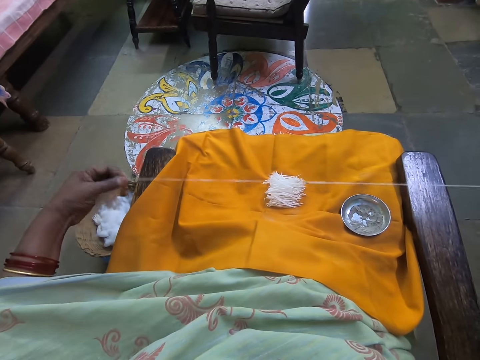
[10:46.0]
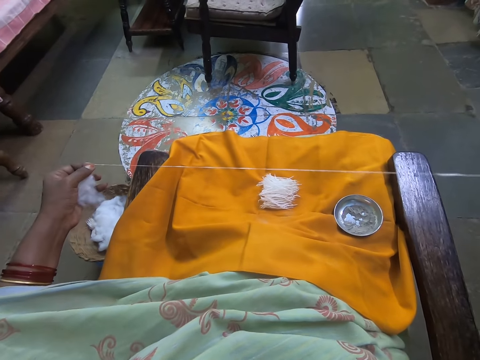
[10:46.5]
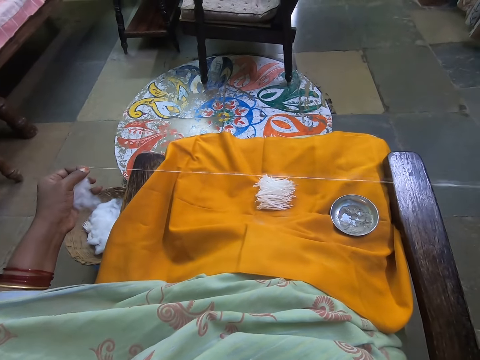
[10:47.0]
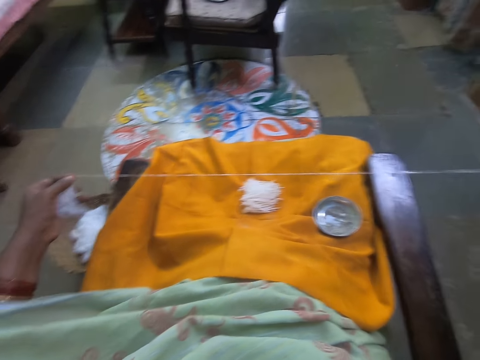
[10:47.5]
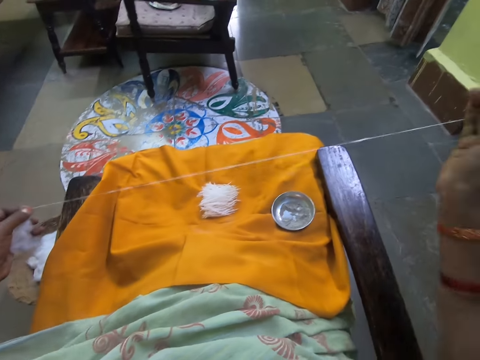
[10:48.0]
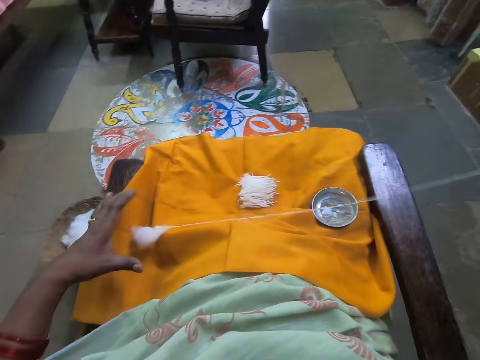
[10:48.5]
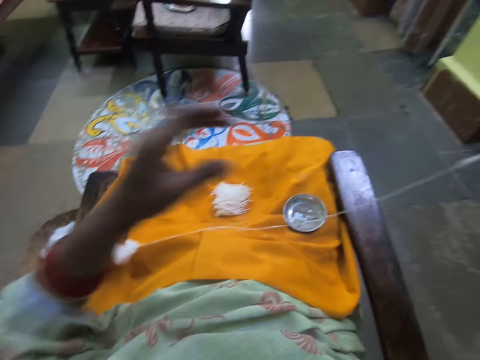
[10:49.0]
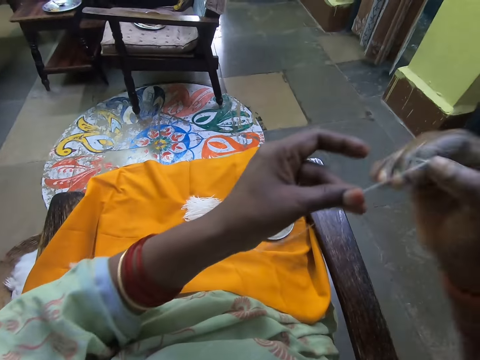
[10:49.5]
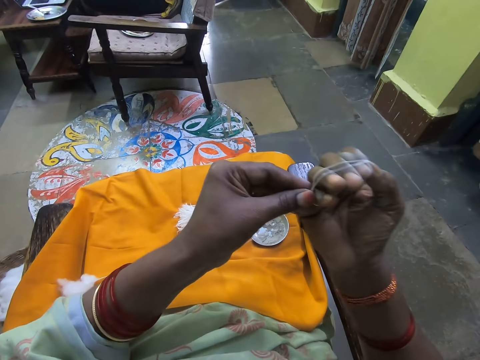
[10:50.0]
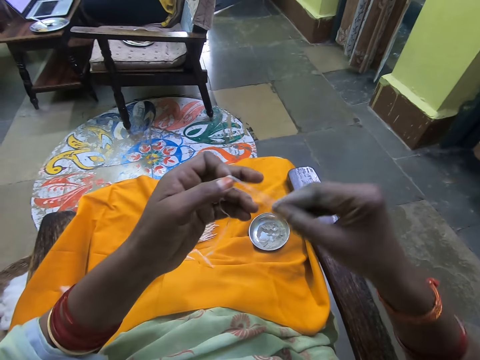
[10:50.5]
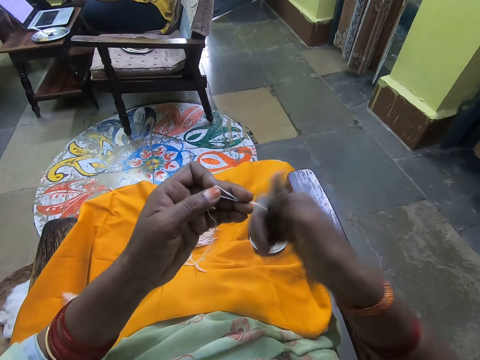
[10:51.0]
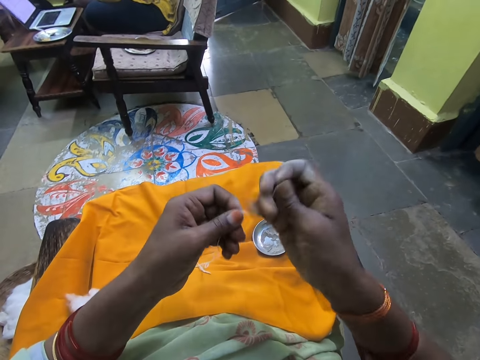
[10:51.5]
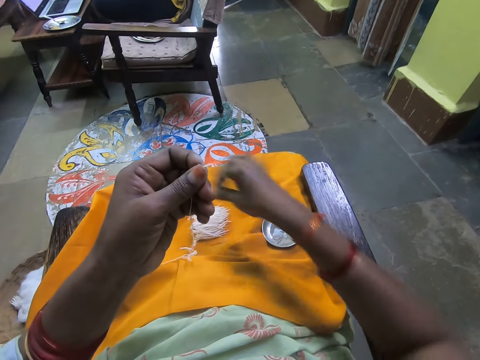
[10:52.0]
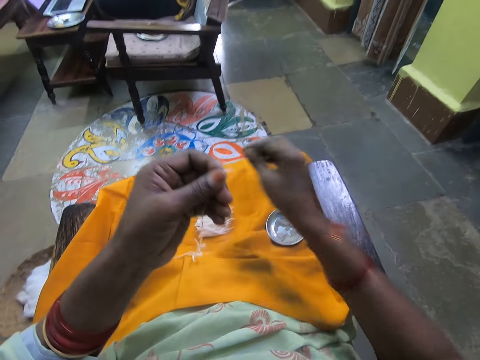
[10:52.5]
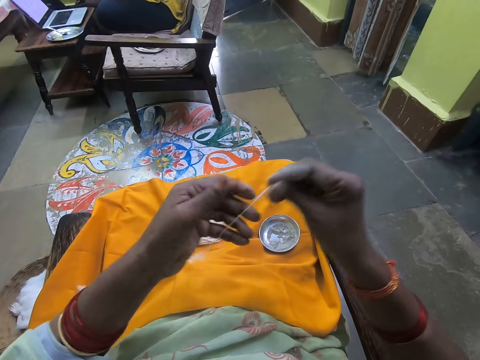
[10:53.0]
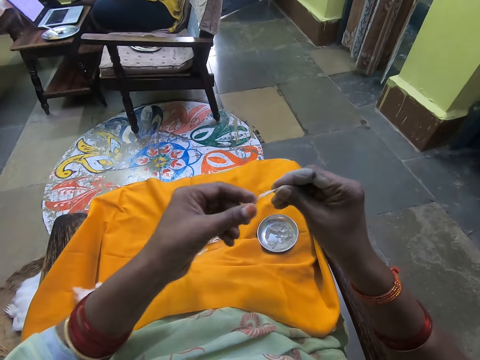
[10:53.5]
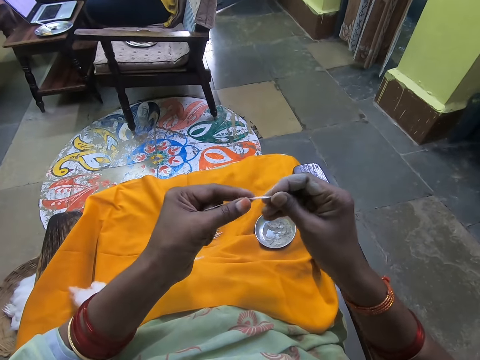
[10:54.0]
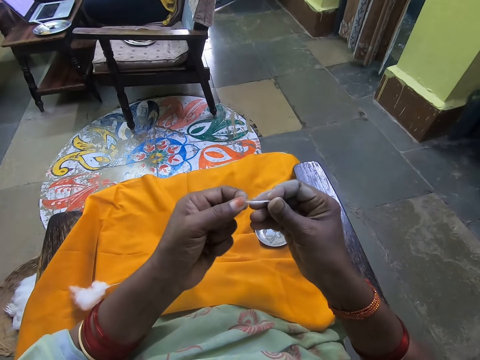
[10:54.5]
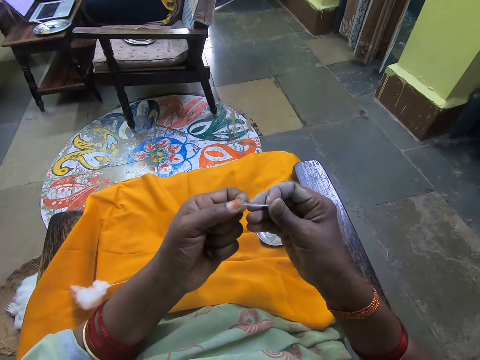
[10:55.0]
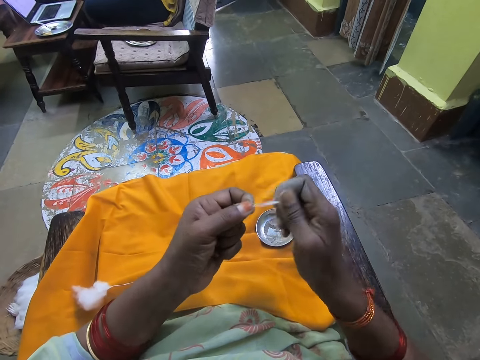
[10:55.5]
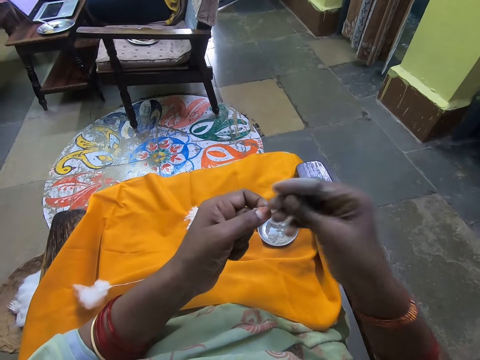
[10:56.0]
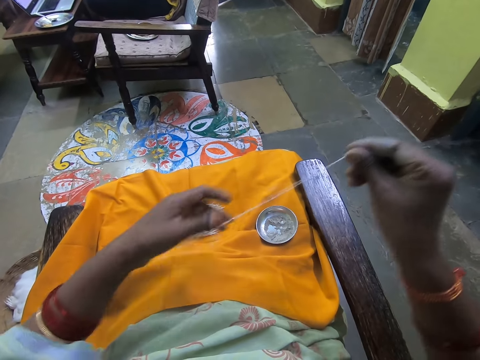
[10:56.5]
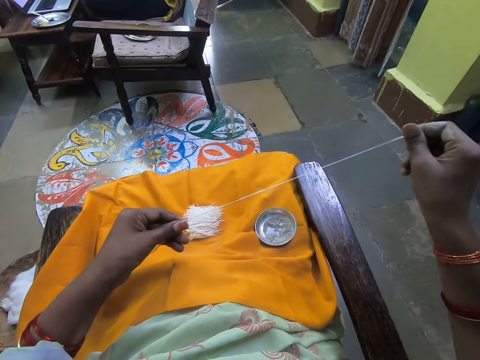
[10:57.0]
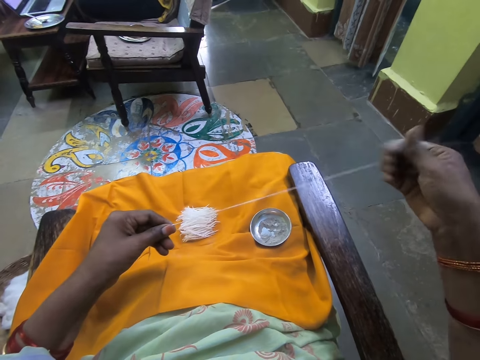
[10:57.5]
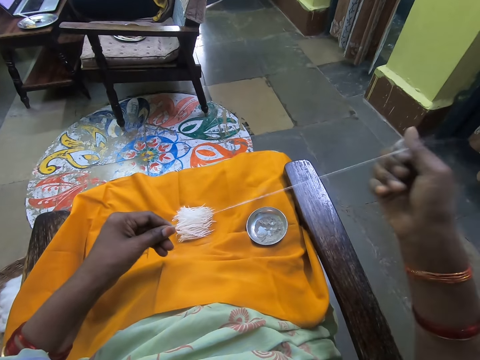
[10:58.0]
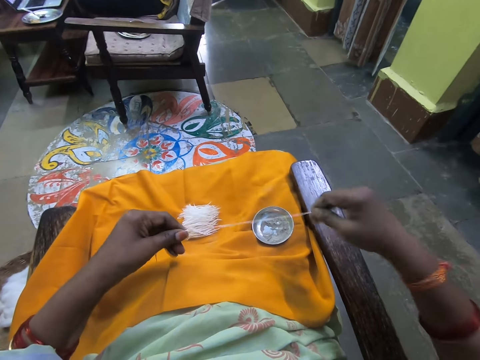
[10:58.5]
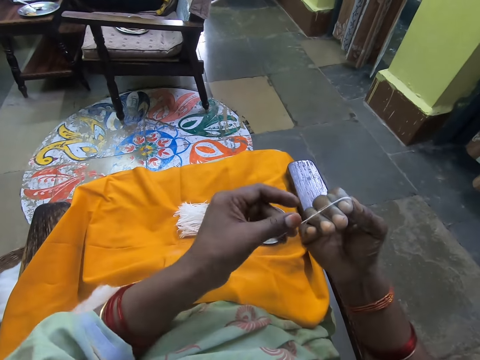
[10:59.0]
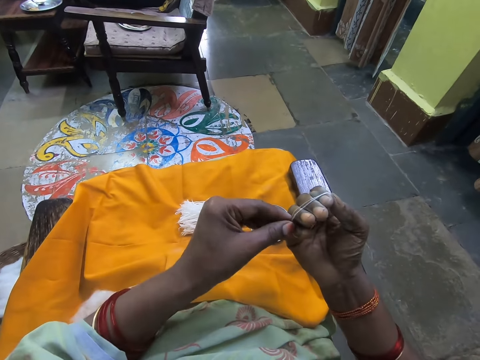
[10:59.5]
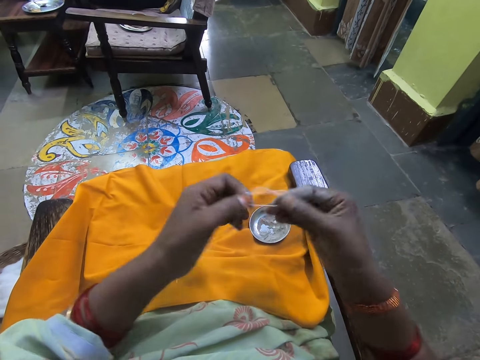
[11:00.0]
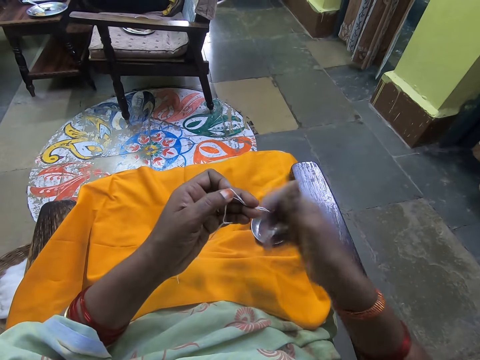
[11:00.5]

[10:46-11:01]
The camera wearer folds the cotton strand with her right hand. She cuts the cotton strand with her right hand. She drops the cotton strand on the cloth with her right hand. She holds the cotton strand with both hands. She pulls the cotton strand from the ball of cotton wool with her right hand. She folds the cotton strand with her right hand.

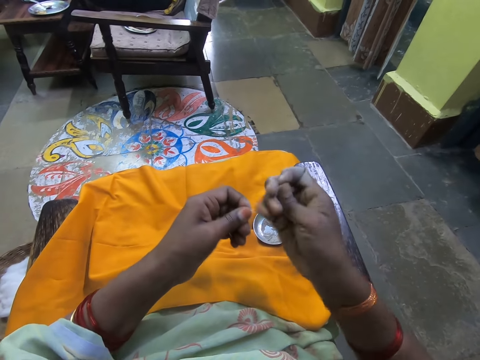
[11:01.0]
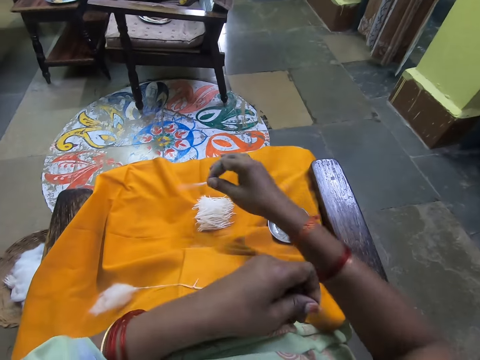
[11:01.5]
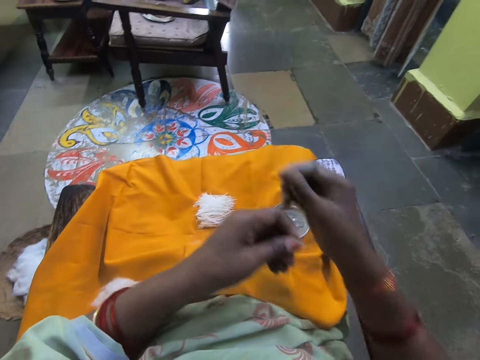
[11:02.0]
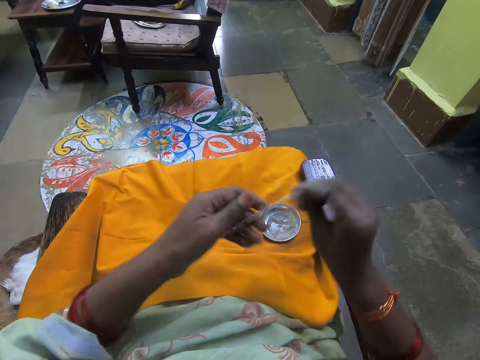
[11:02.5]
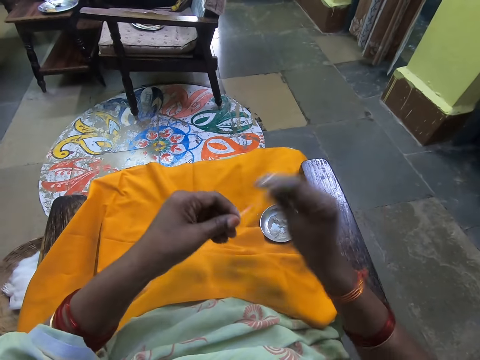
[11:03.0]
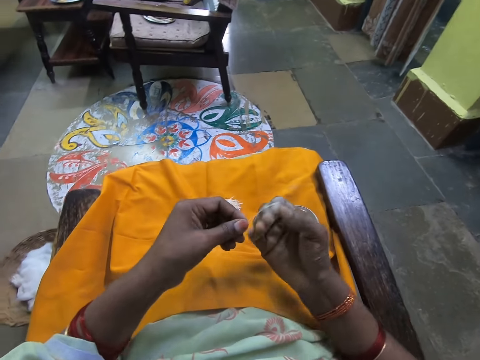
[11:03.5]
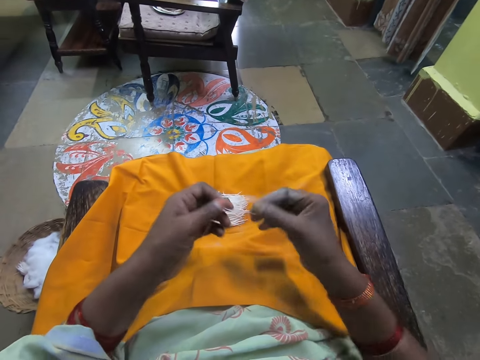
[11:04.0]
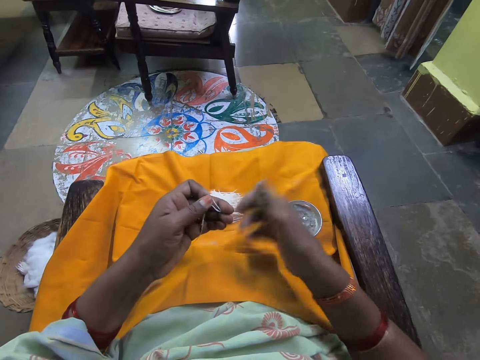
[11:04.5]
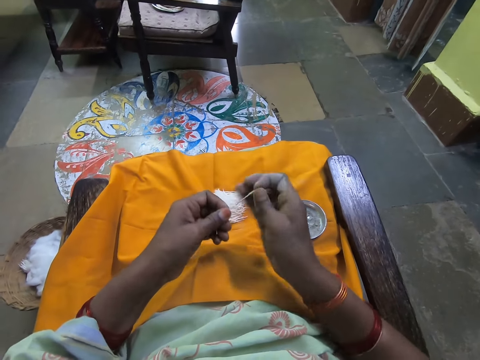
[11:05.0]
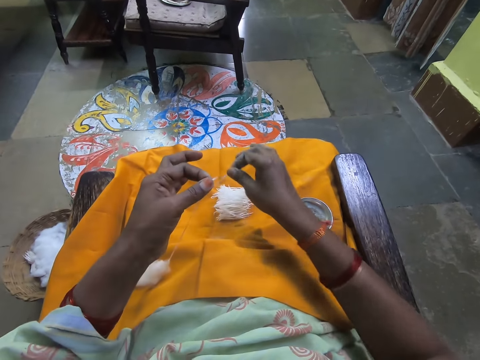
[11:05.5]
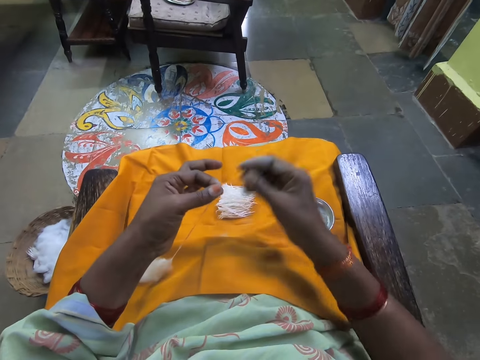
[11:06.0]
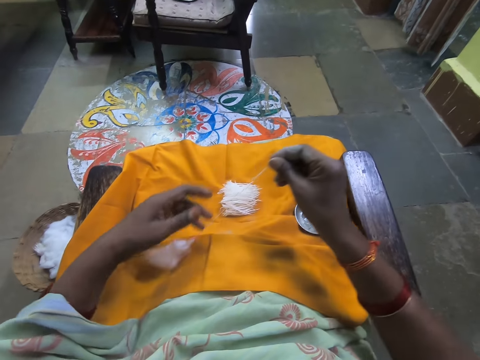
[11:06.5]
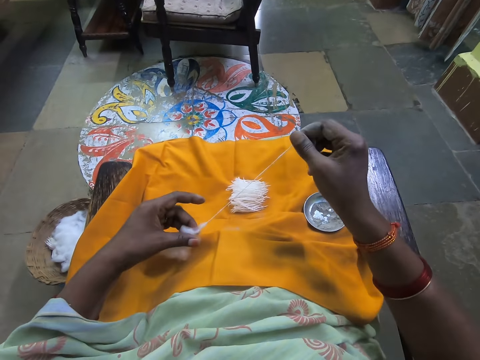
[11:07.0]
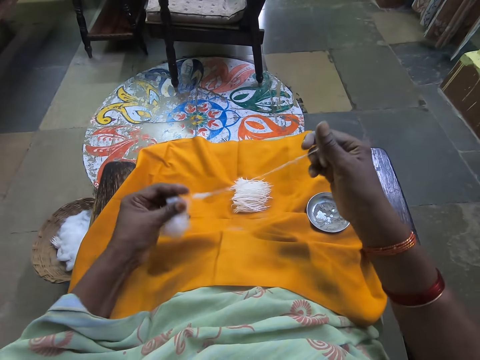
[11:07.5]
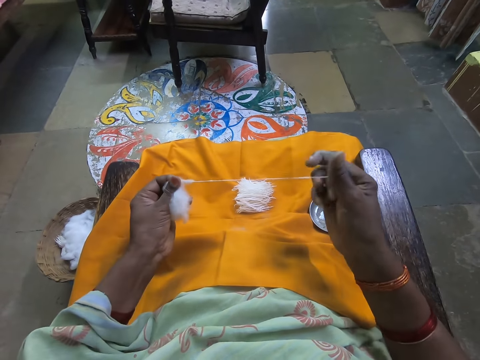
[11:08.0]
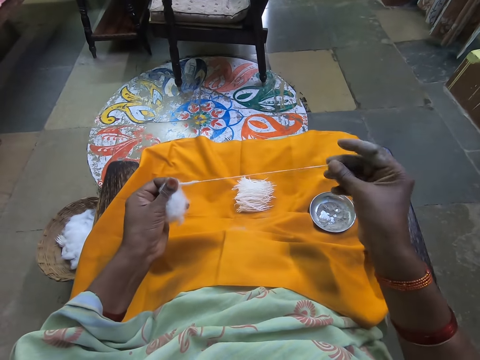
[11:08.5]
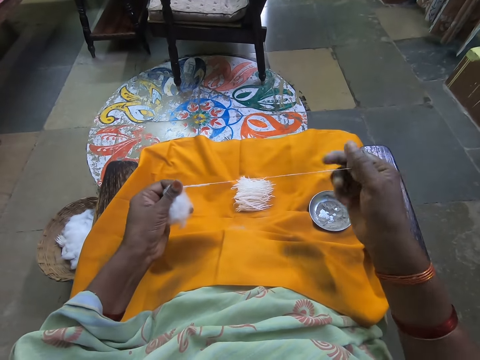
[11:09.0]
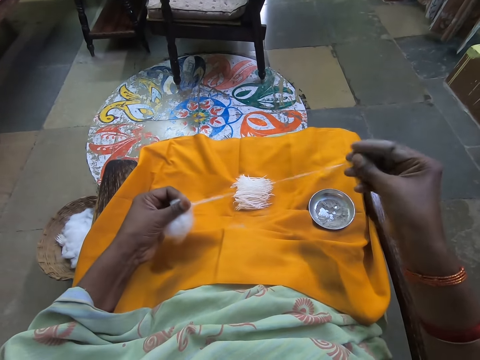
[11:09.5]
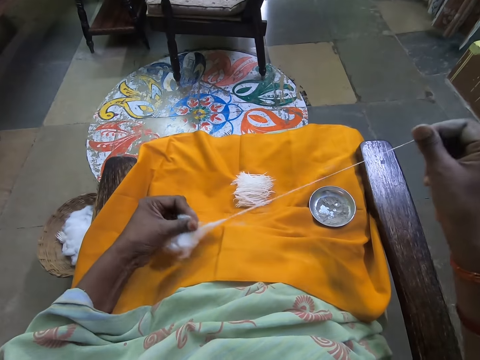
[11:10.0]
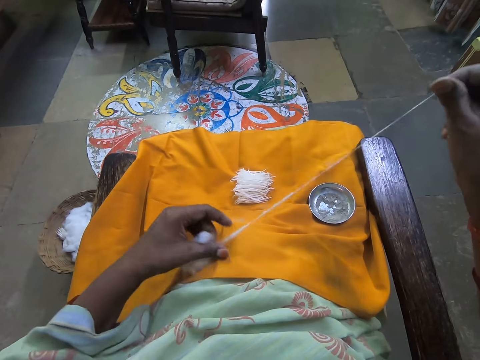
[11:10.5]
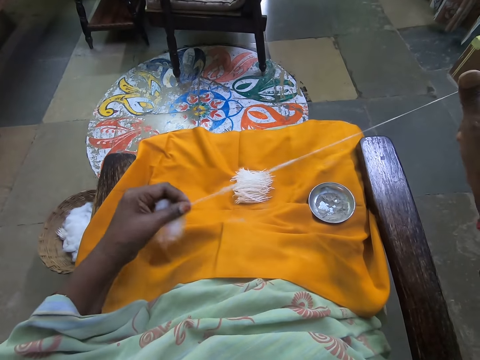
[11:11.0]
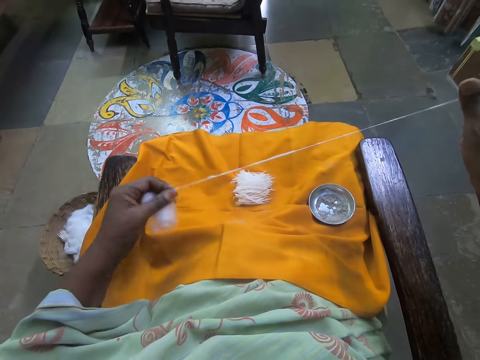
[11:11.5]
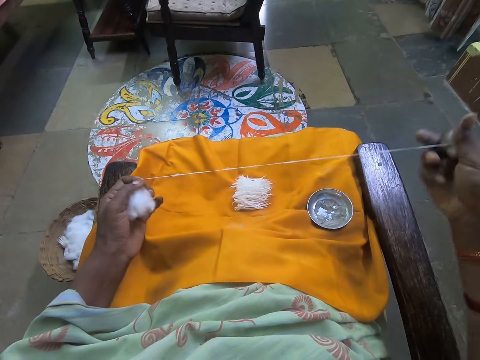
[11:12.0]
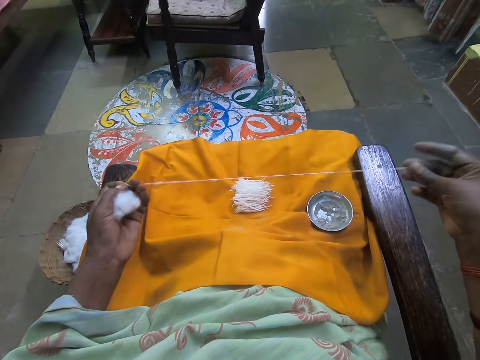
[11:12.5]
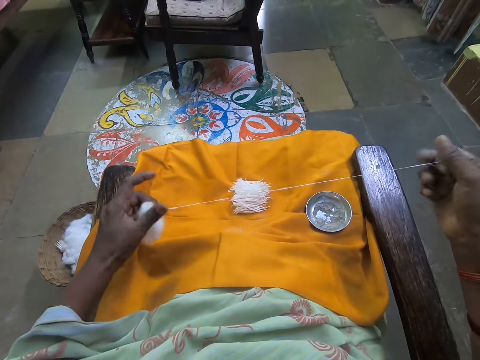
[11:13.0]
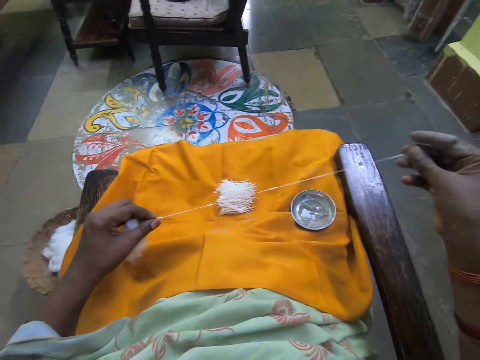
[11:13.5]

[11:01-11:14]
The camera wearer cuts the cotton strand with her right hand. She drops the cotton strand on the cloth with her right hand. She folds the cotton strand with her right hand. She cuts the cotton strand with her right hand. She drops the cotton strand on the cloth with her right hand. She picks up the cotton ball with her left hand. She pulls the cotton strand from the ball of cotton wool with her right hand.
